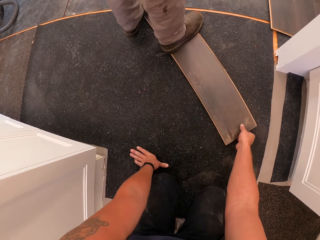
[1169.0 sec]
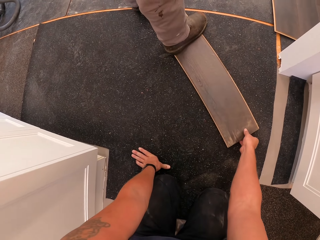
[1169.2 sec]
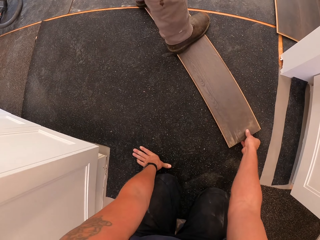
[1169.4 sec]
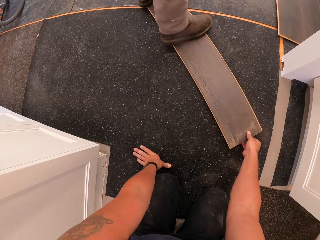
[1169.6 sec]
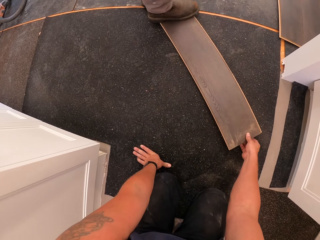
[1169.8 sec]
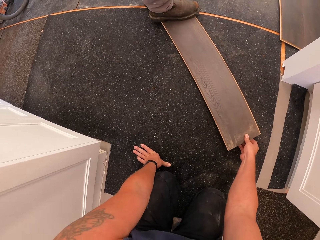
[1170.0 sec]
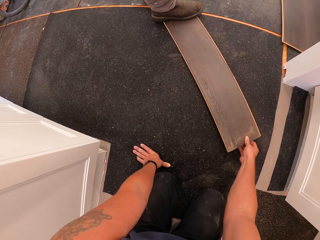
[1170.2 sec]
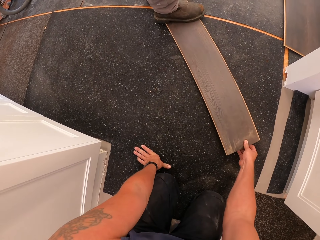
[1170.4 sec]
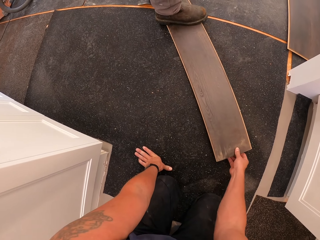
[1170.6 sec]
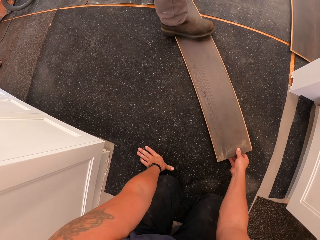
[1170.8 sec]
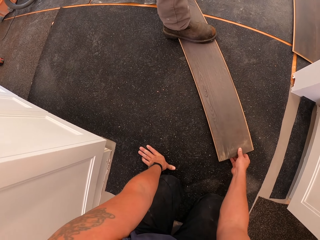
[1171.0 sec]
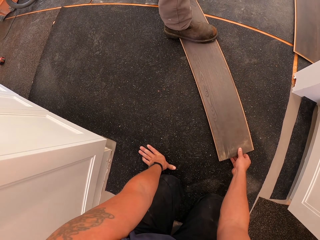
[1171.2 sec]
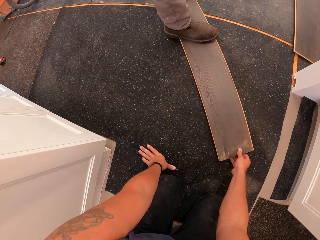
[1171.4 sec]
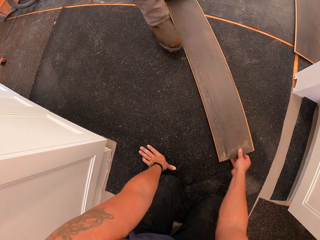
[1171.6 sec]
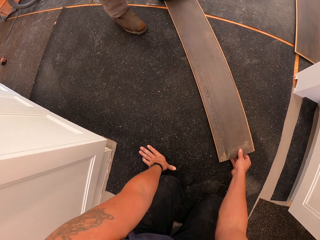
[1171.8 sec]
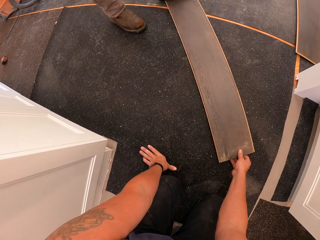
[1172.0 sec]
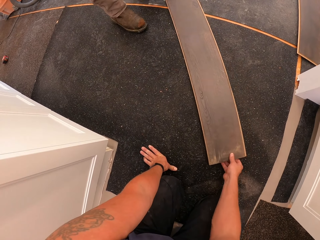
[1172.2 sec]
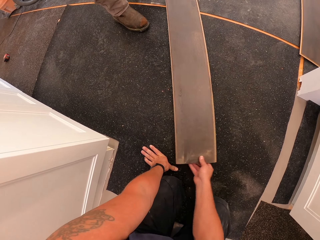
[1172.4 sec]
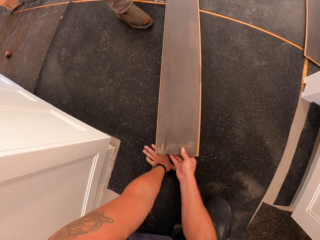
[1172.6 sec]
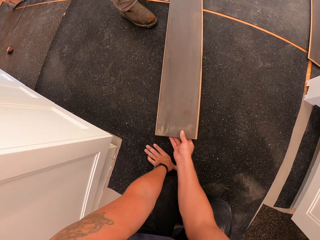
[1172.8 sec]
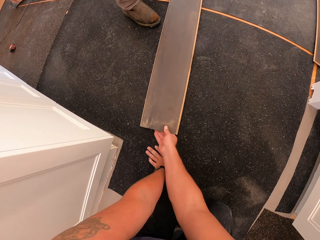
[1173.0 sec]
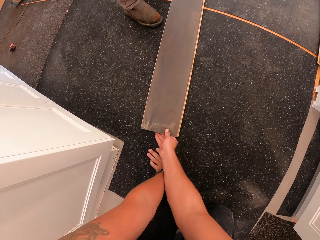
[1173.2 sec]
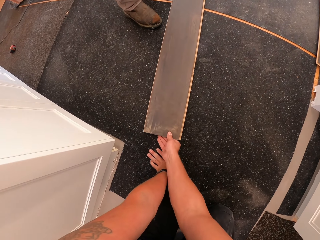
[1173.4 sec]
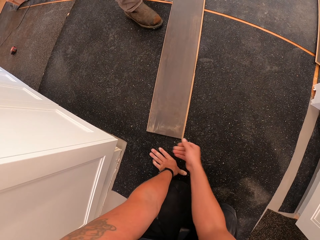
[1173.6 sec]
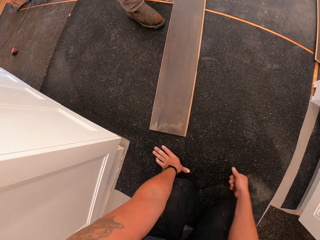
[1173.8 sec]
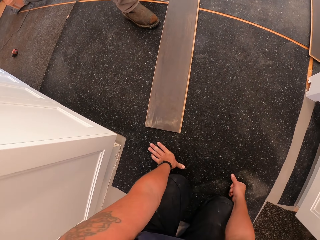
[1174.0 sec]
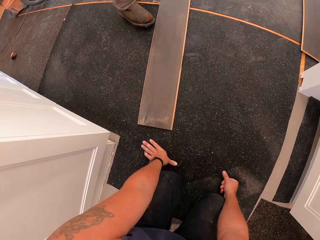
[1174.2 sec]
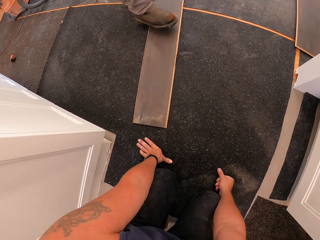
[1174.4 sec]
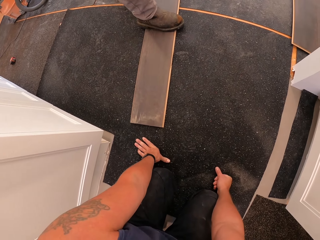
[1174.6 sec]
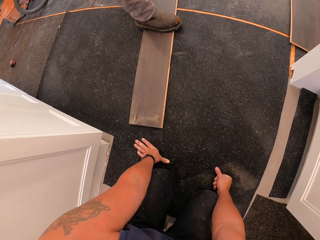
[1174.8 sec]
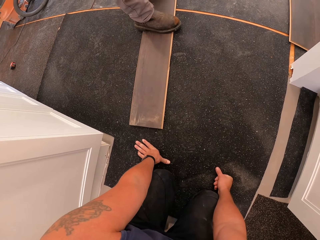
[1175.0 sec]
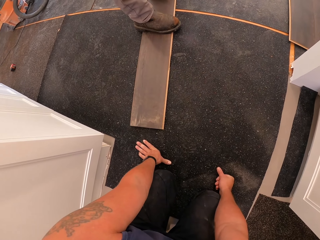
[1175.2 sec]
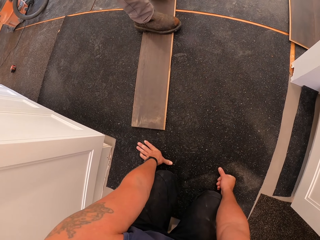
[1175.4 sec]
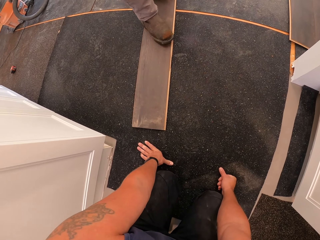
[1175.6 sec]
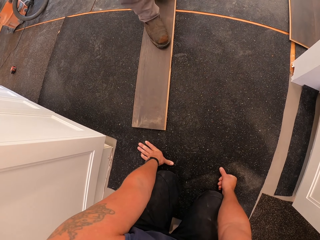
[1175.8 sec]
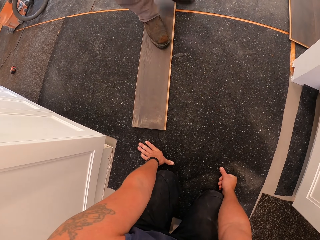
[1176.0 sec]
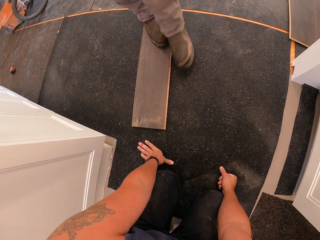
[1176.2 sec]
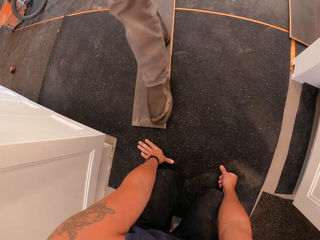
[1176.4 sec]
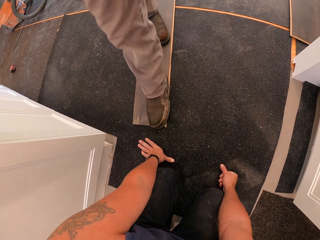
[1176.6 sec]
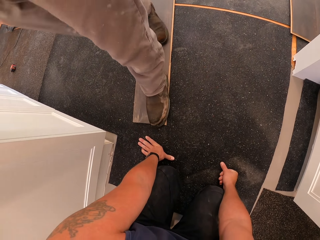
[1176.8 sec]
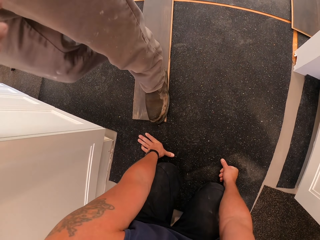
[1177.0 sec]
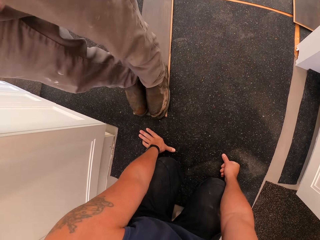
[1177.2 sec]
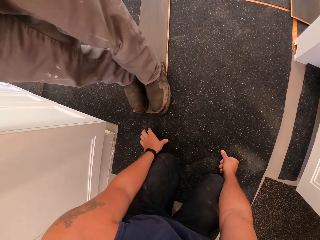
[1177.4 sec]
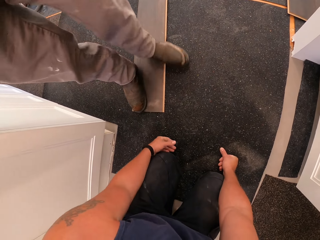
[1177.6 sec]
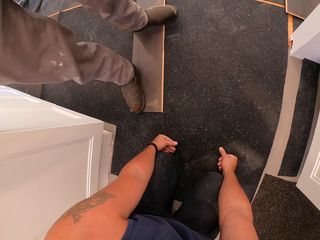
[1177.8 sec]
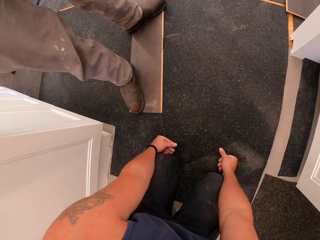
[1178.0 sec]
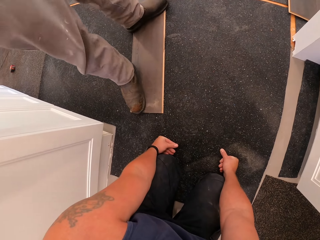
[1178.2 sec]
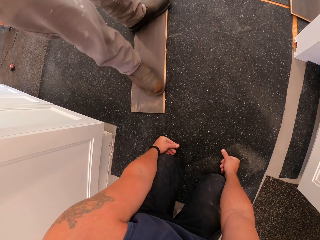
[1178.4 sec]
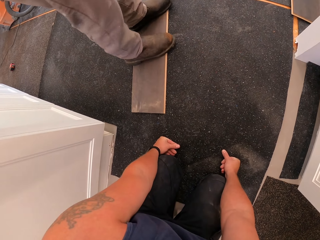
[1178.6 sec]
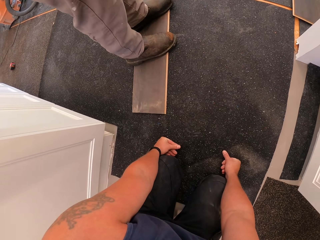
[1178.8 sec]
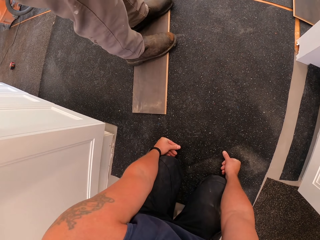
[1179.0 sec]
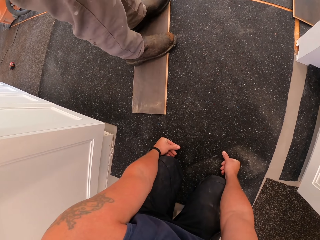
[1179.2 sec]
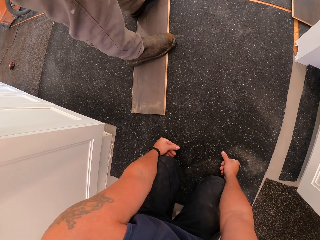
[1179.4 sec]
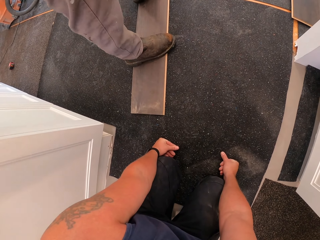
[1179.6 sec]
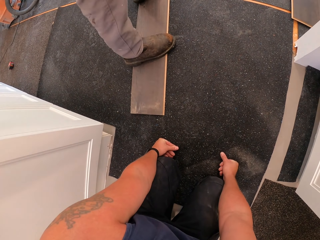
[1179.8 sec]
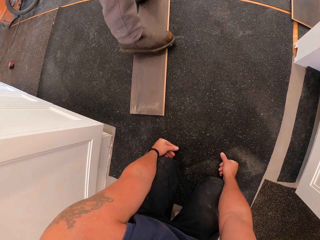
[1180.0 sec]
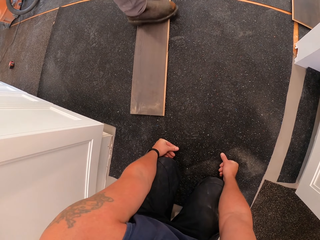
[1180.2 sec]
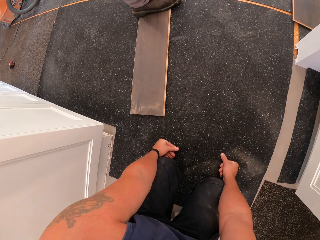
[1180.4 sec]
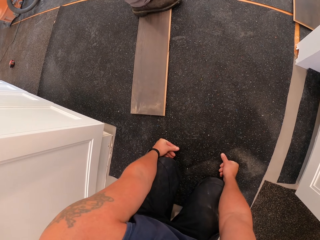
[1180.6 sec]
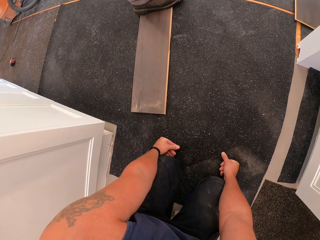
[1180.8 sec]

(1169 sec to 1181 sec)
A man climbs on the board and climbs down the board. The camera wearer moves the tile. They adjust the board with the right hand. The man climbs on the board and walks on the board.

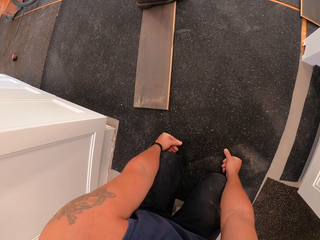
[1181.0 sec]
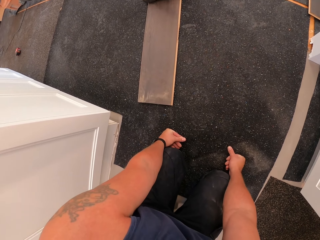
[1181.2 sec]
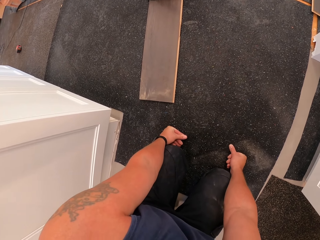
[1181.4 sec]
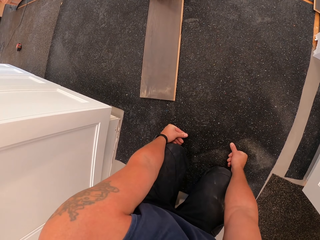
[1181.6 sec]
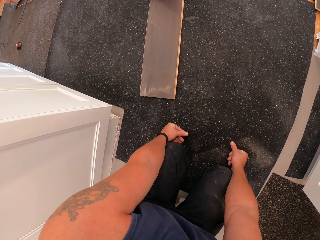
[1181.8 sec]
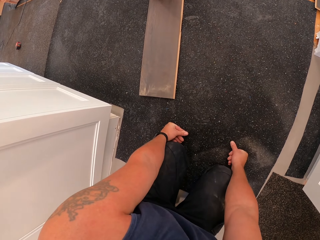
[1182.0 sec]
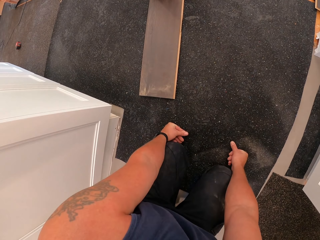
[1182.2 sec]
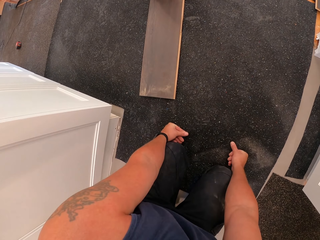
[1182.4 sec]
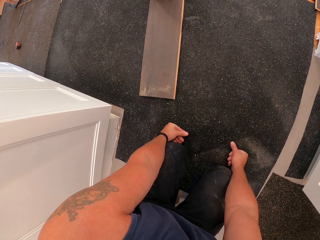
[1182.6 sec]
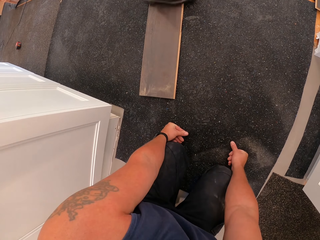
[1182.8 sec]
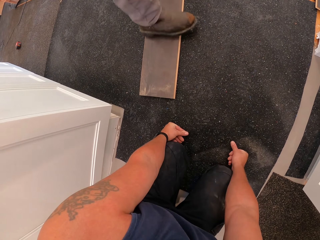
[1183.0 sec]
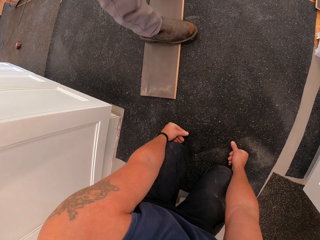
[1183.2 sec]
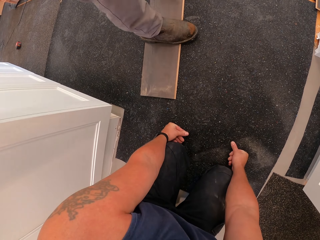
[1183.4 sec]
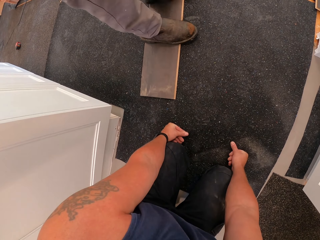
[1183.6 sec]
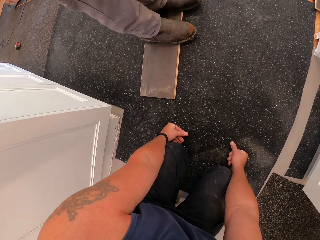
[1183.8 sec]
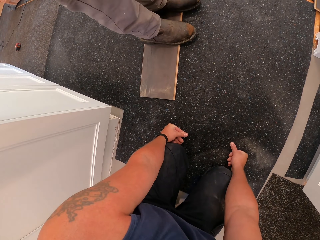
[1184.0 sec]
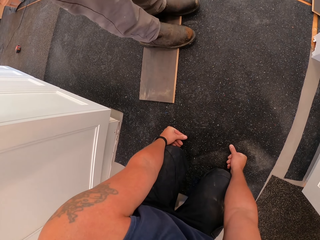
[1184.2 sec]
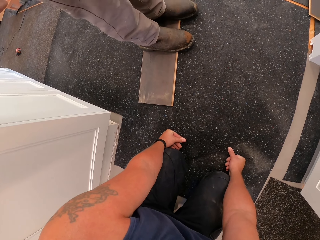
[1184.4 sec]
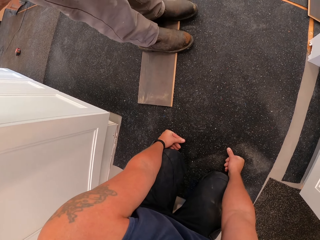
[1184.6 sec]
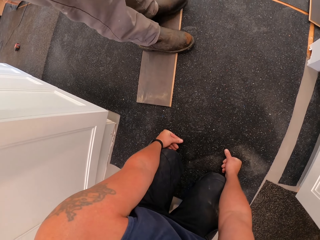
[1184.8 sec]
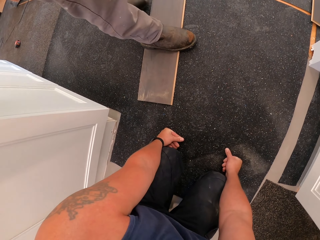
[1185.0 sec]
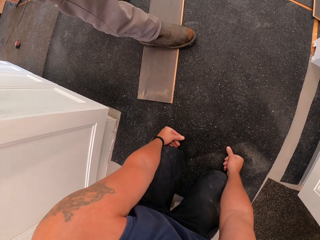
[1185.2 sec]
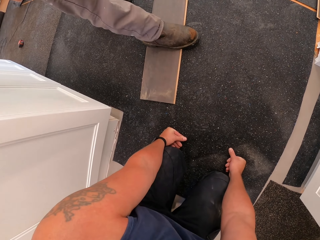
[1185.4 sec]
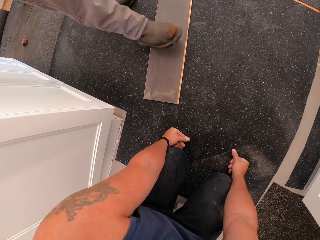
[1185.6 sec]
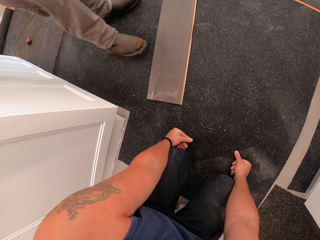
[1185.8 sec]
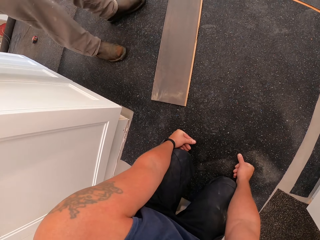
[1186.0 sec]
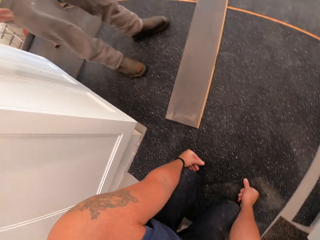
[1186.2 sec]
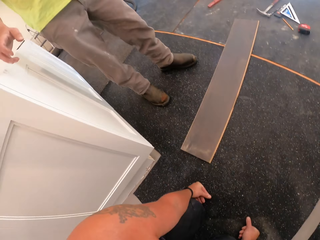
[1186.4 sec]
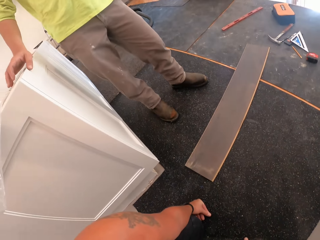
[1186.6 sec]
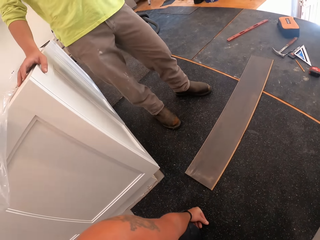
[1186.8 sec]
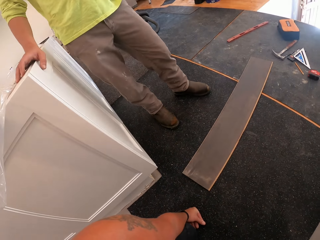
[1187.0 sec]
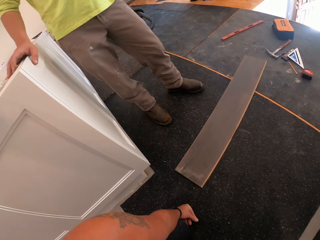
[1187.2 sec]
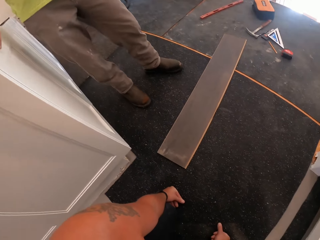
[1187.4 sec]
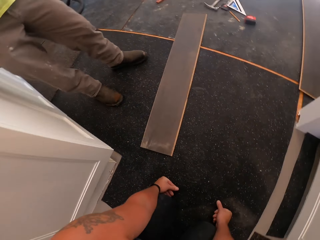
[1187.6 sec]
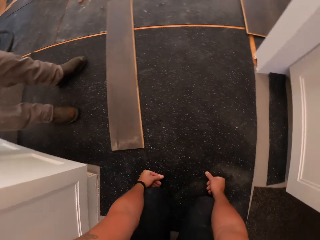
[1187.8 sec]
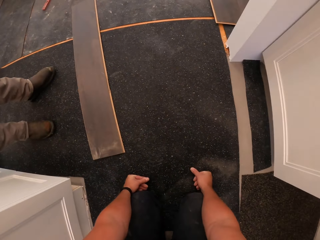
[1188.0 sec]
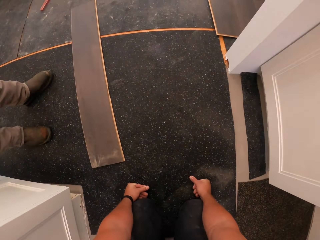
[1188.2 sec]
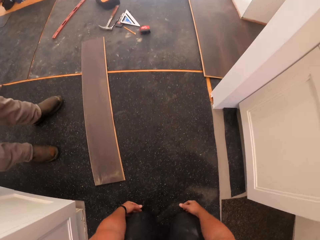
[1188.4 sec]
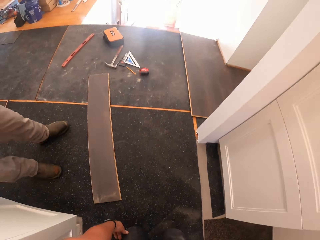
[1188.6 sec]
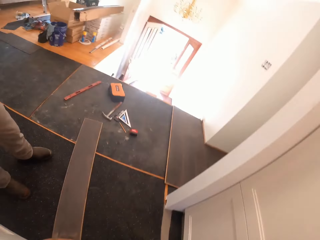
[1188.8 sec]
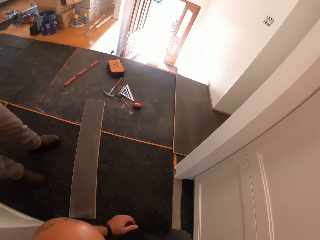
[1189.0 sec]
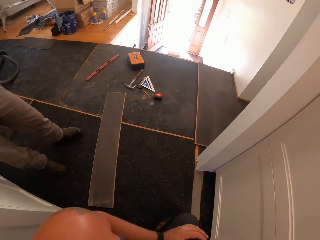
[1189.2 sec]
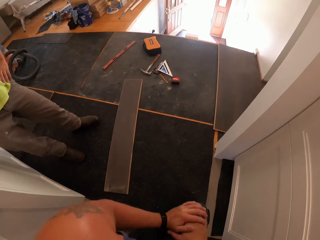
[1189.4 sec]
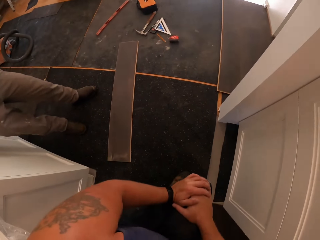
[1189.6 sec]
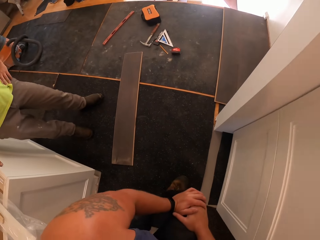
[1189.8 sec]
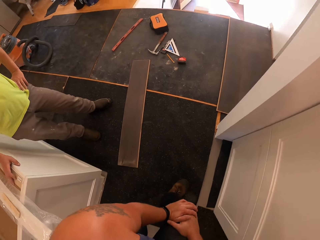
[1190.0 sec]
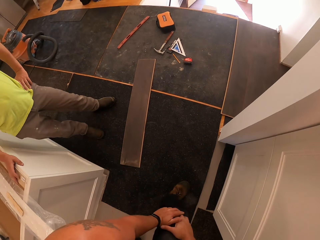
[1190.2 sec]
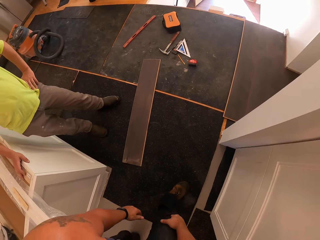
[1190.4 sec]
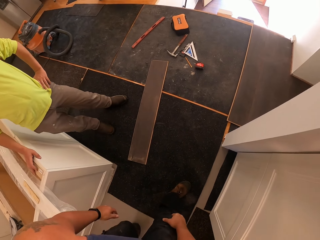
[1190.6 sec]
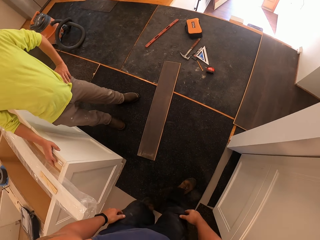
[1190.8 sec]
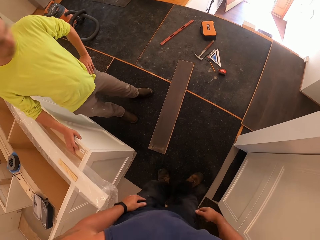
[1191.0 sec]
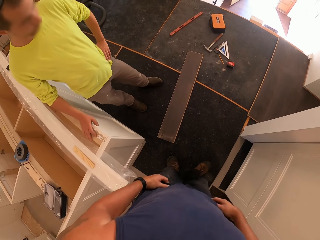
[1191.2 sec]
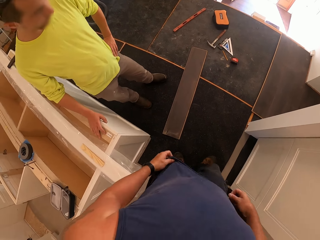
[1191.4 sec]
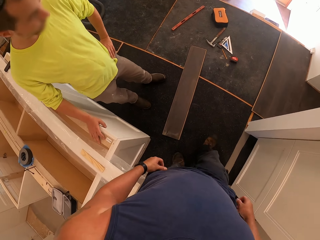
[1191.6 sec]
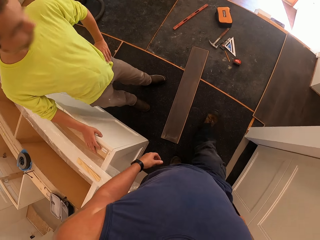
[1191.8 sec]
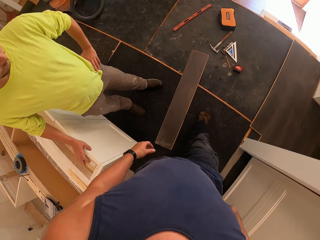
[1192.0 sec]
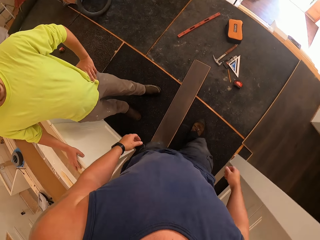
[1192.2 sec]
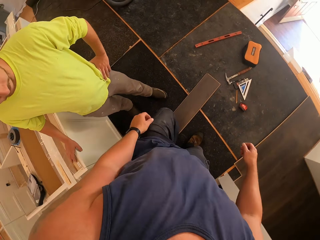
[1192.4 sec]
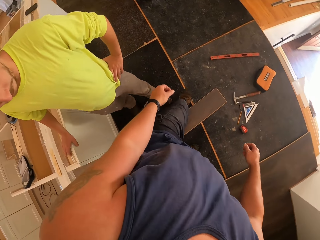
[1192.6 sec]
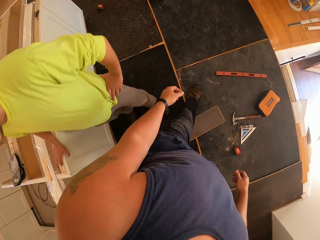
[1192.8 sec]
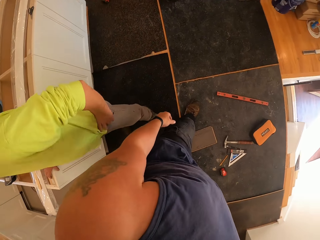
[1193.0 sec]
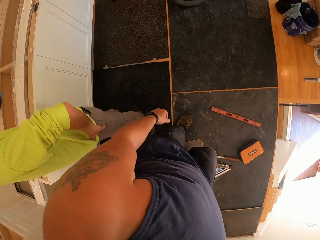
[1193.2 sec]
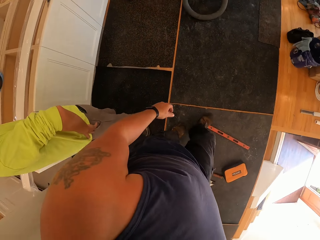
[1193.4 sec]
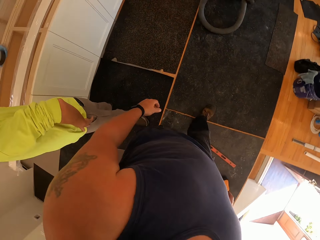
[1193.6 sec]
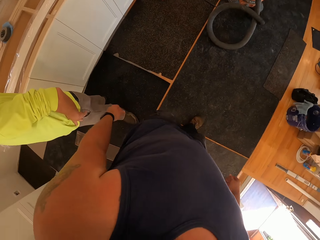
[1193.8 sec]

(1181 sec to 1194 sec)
A man climbs down the board. The man touches the shelf with the right hand. The camera wearer stands up. He folds his hands. He touches his cloth with both hands. He walks to a retractable tape. He walks around the room.
